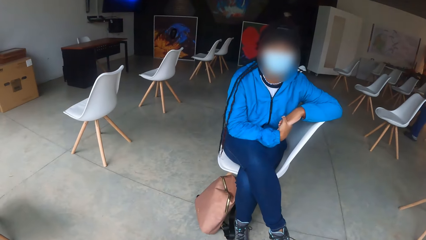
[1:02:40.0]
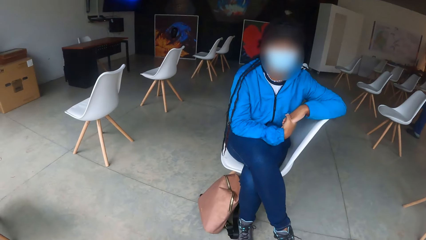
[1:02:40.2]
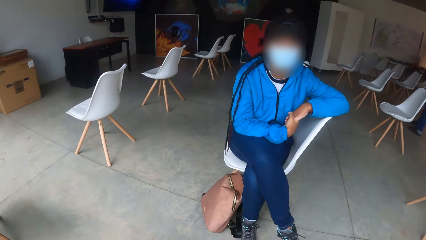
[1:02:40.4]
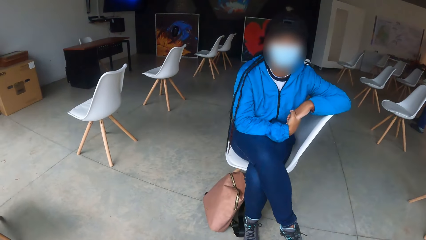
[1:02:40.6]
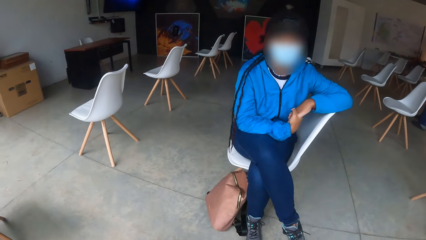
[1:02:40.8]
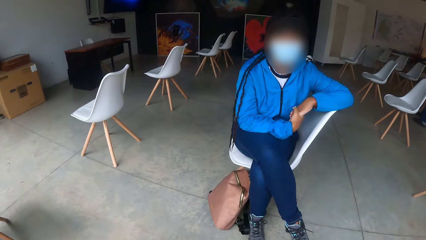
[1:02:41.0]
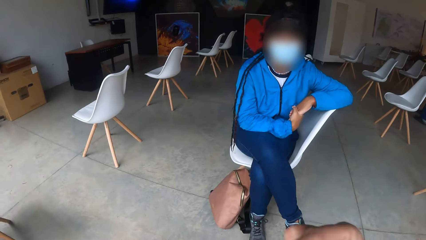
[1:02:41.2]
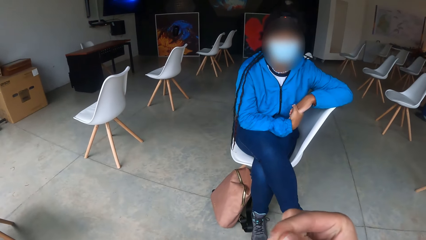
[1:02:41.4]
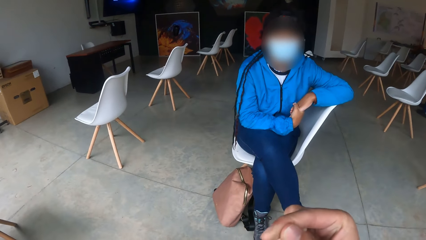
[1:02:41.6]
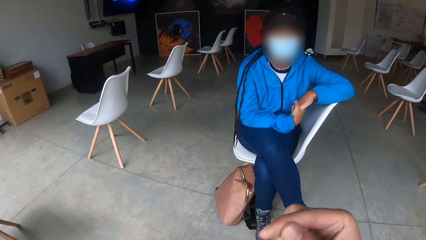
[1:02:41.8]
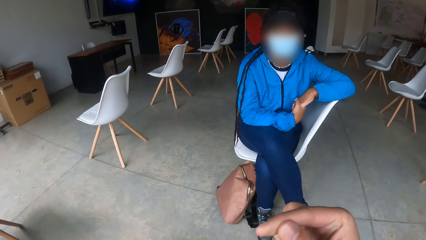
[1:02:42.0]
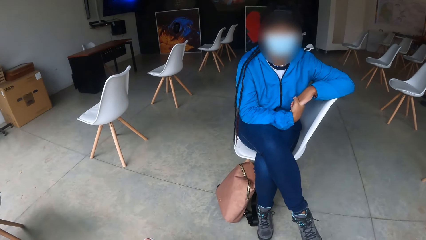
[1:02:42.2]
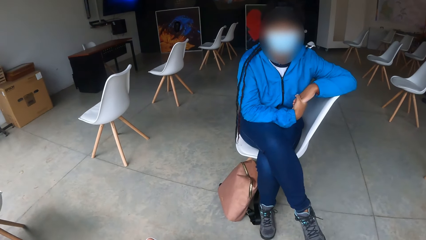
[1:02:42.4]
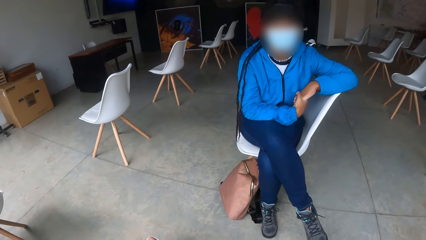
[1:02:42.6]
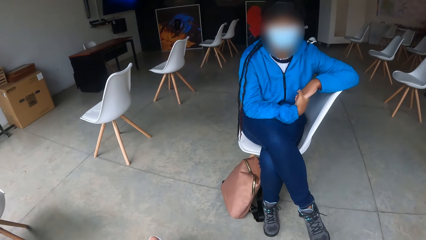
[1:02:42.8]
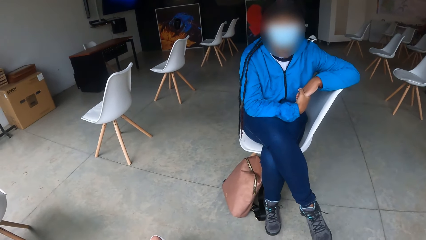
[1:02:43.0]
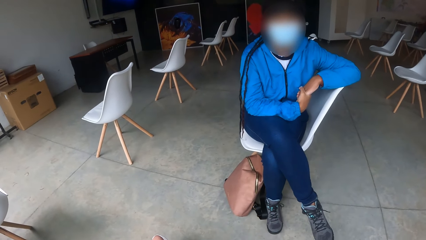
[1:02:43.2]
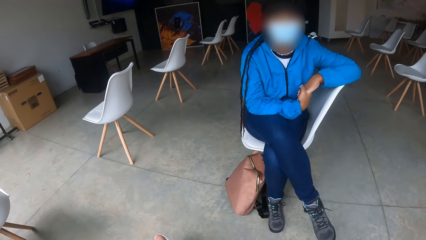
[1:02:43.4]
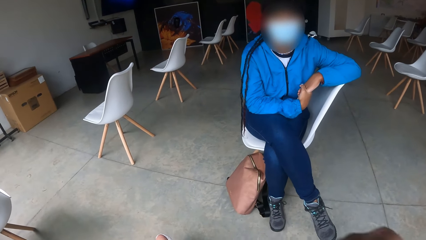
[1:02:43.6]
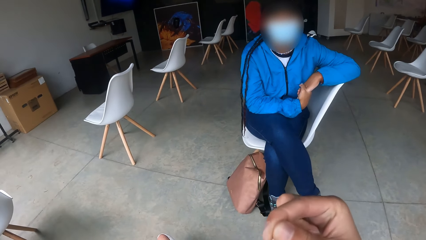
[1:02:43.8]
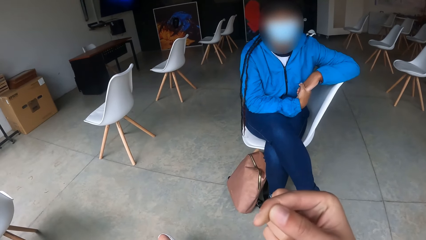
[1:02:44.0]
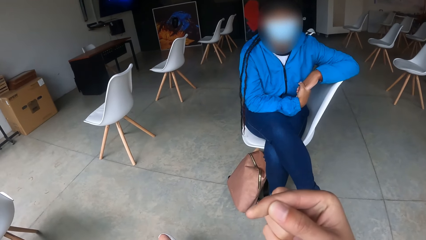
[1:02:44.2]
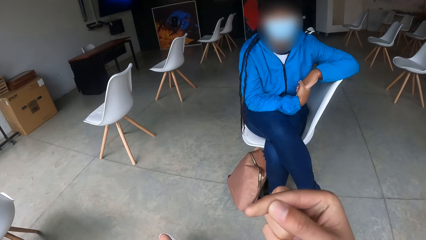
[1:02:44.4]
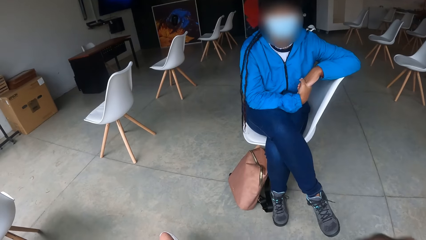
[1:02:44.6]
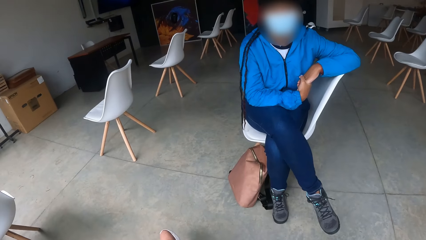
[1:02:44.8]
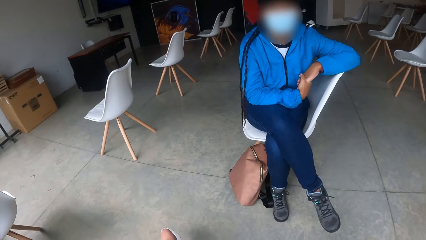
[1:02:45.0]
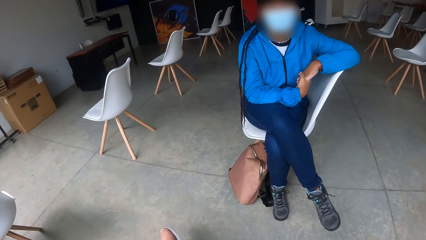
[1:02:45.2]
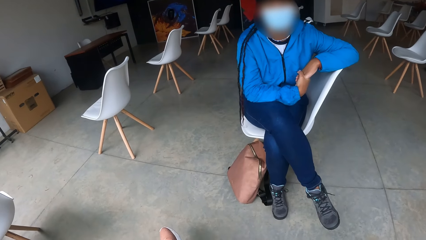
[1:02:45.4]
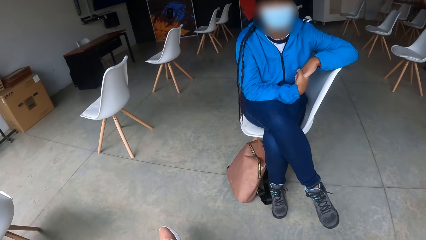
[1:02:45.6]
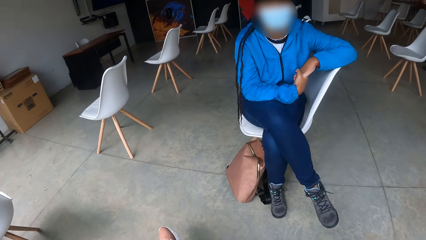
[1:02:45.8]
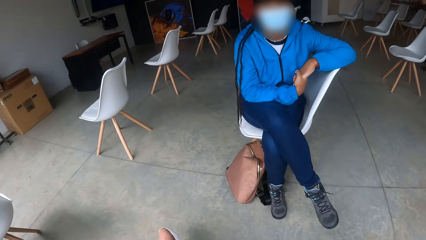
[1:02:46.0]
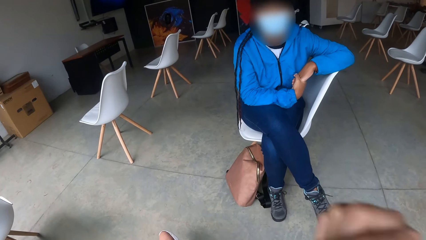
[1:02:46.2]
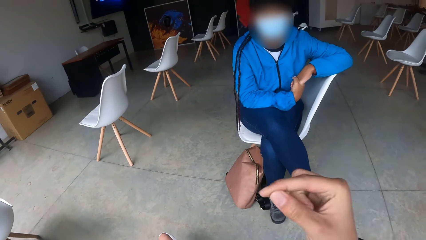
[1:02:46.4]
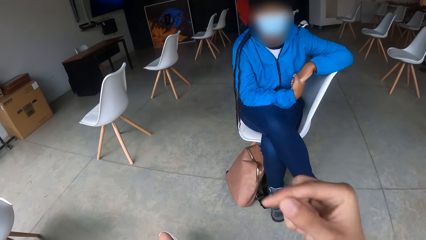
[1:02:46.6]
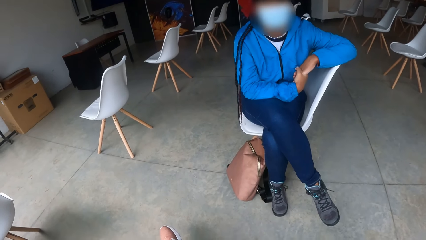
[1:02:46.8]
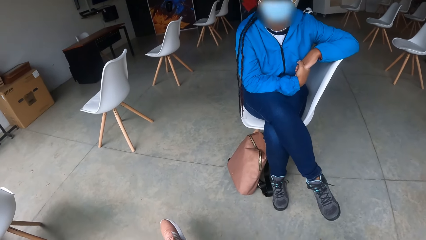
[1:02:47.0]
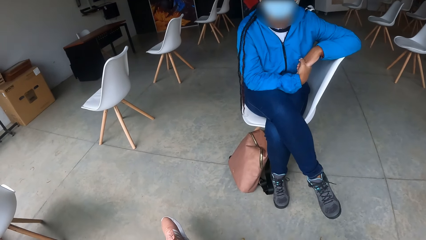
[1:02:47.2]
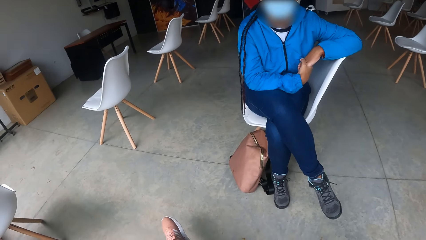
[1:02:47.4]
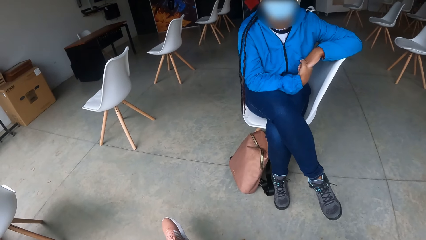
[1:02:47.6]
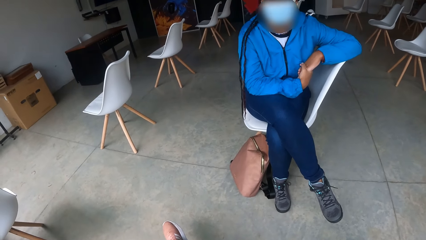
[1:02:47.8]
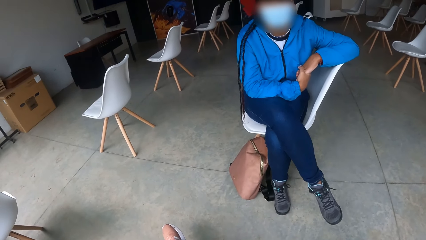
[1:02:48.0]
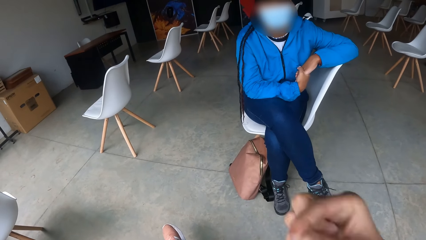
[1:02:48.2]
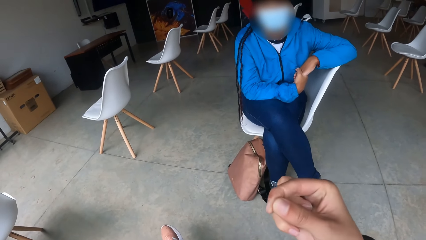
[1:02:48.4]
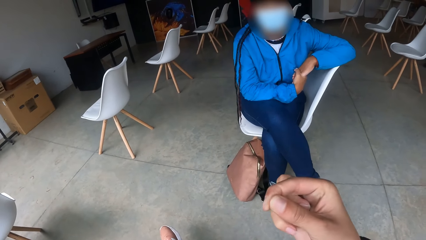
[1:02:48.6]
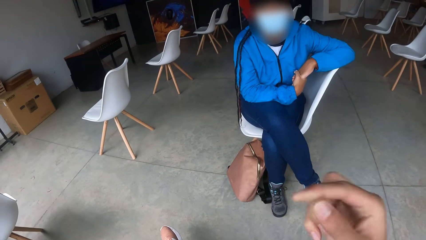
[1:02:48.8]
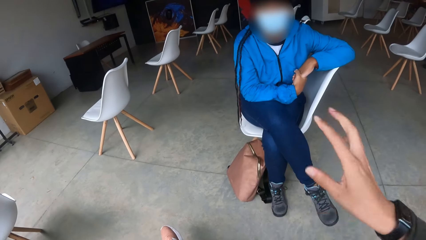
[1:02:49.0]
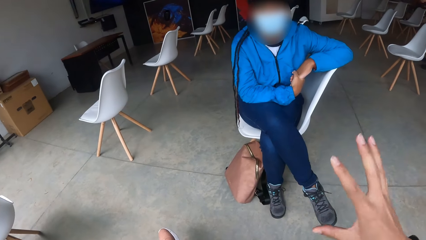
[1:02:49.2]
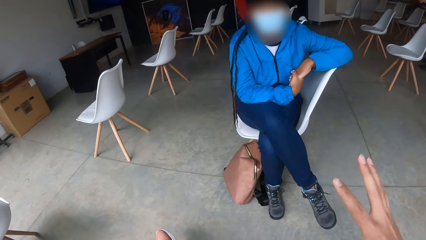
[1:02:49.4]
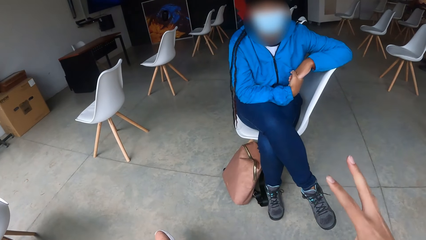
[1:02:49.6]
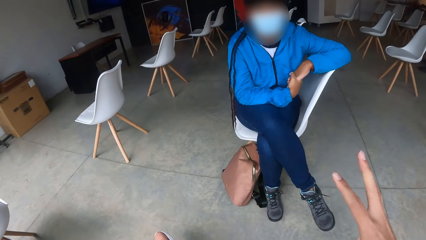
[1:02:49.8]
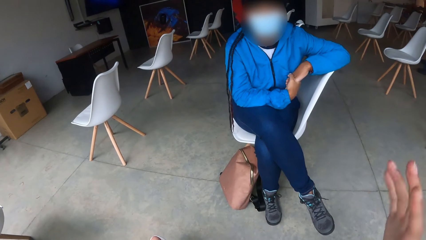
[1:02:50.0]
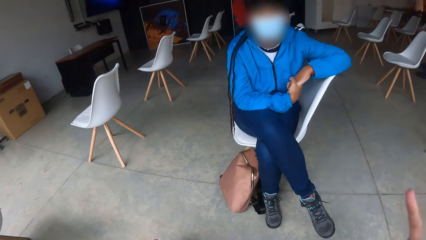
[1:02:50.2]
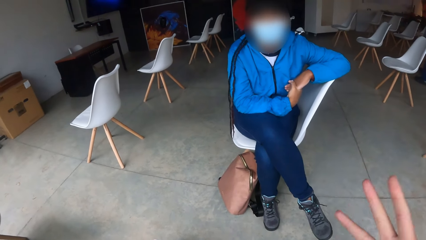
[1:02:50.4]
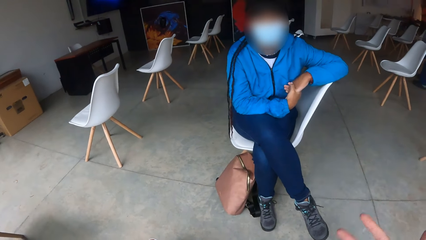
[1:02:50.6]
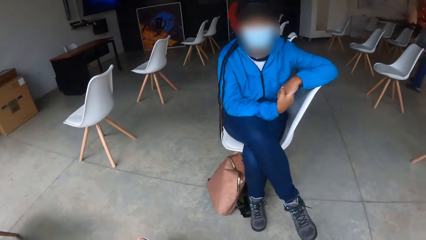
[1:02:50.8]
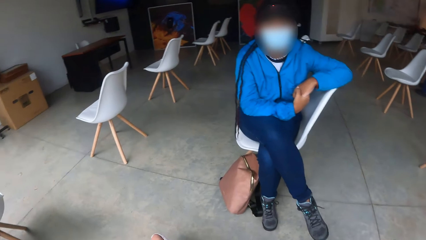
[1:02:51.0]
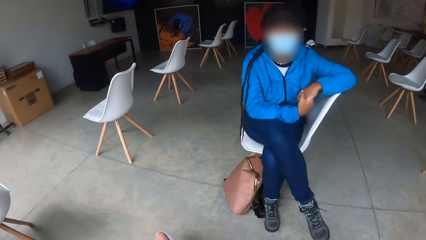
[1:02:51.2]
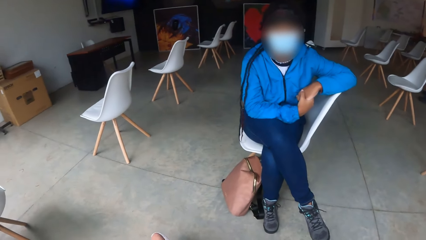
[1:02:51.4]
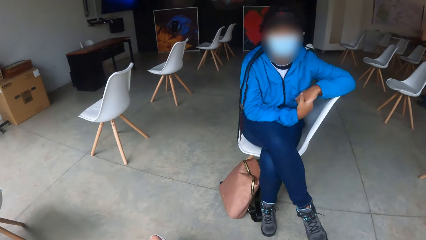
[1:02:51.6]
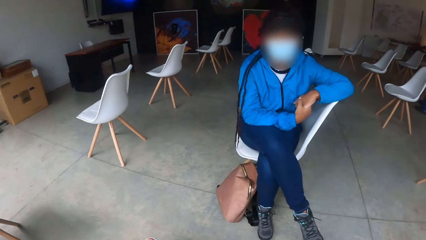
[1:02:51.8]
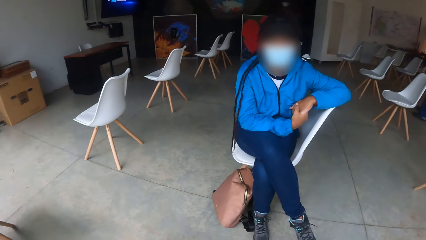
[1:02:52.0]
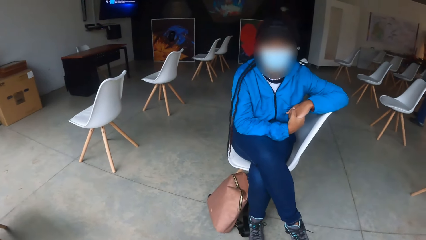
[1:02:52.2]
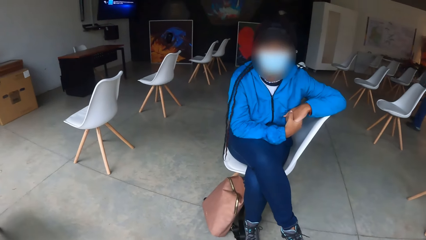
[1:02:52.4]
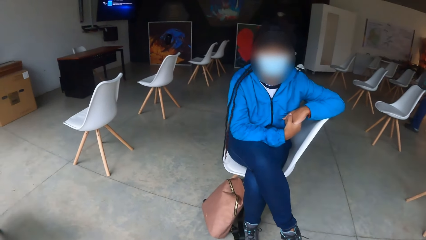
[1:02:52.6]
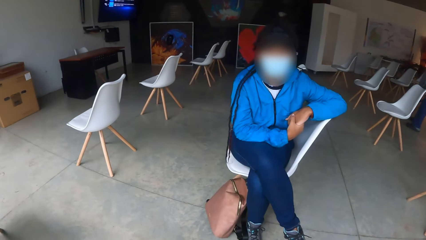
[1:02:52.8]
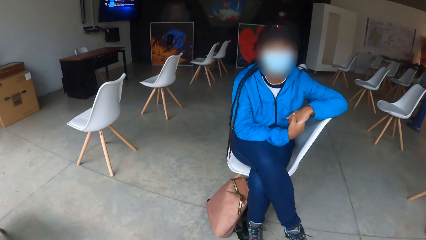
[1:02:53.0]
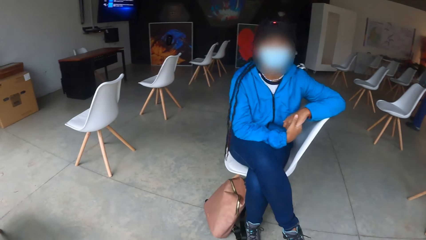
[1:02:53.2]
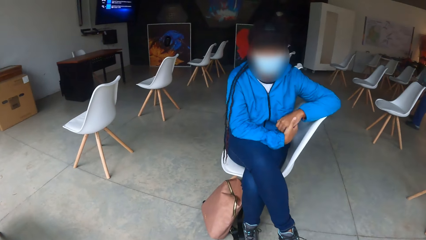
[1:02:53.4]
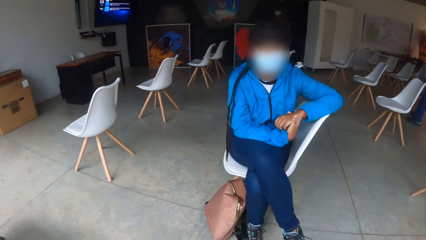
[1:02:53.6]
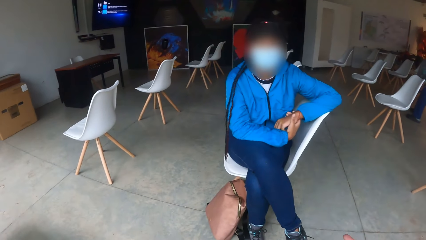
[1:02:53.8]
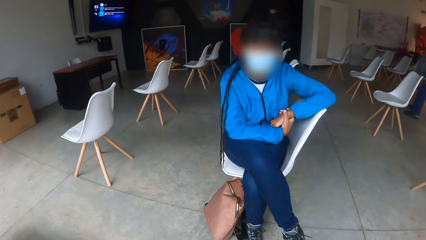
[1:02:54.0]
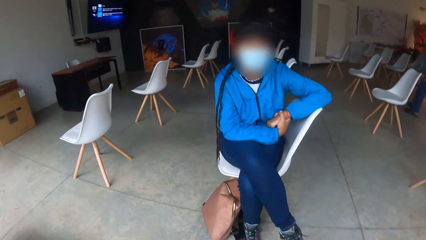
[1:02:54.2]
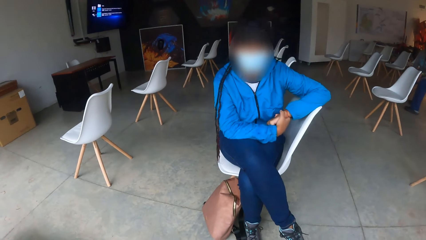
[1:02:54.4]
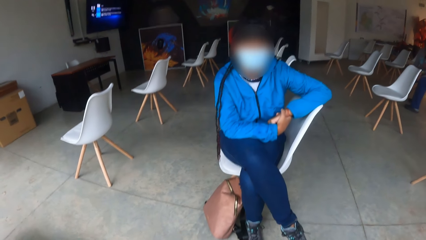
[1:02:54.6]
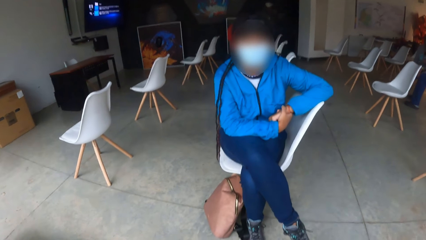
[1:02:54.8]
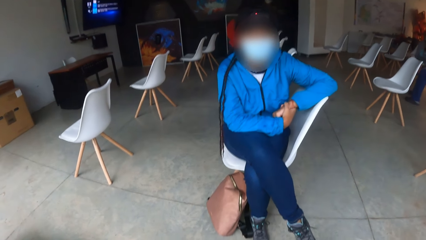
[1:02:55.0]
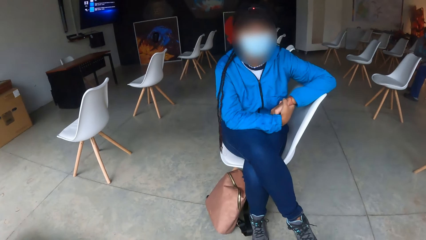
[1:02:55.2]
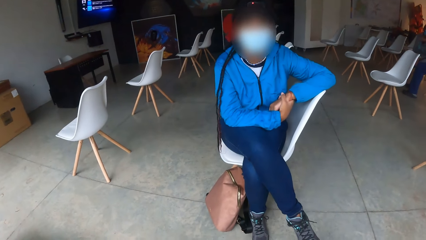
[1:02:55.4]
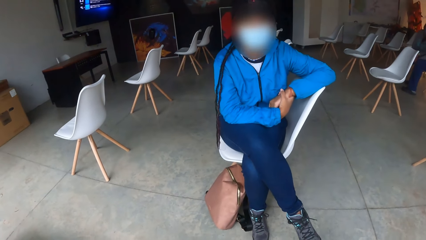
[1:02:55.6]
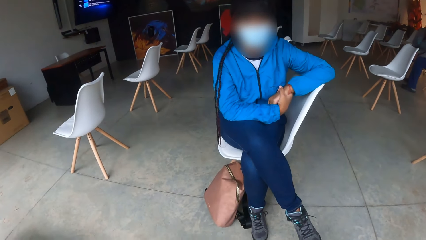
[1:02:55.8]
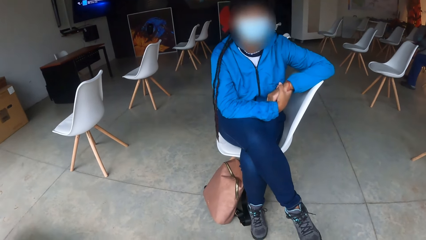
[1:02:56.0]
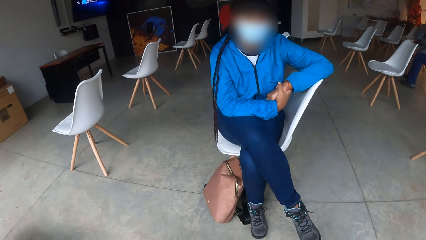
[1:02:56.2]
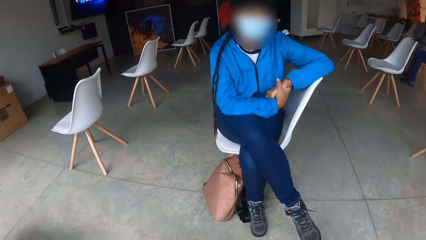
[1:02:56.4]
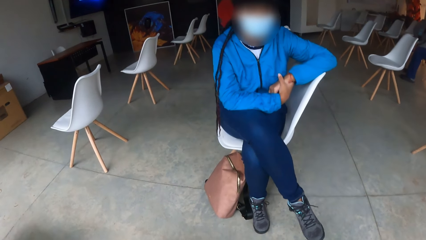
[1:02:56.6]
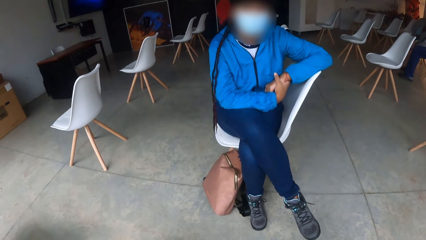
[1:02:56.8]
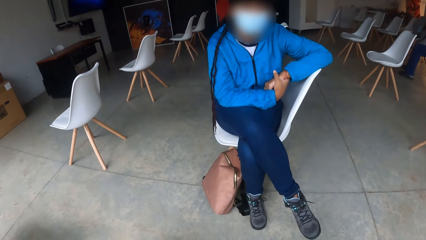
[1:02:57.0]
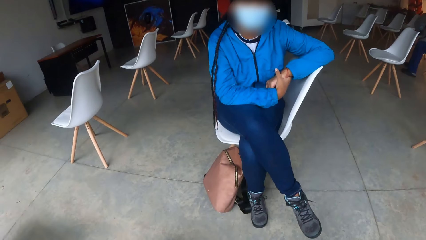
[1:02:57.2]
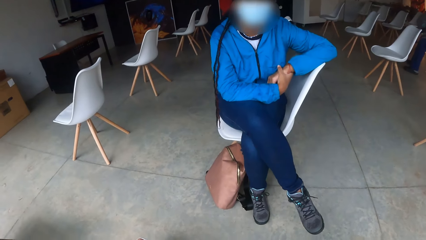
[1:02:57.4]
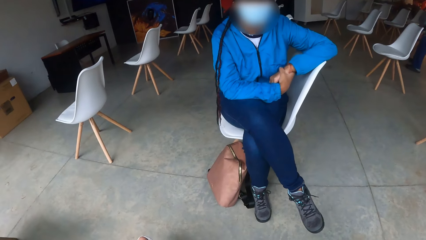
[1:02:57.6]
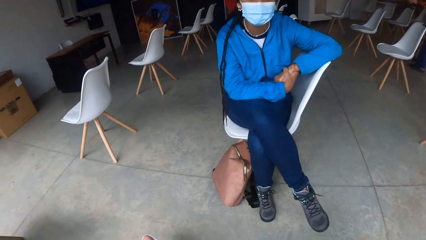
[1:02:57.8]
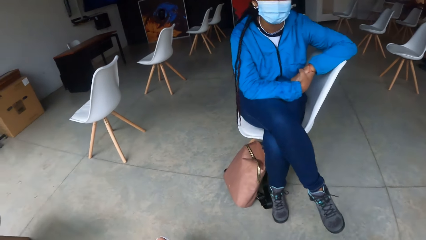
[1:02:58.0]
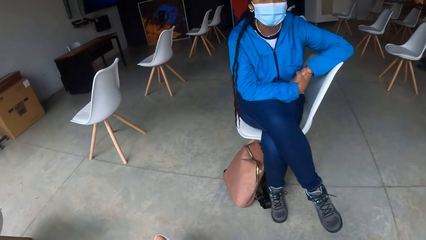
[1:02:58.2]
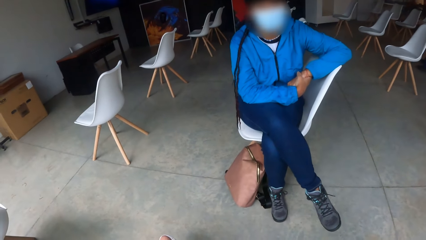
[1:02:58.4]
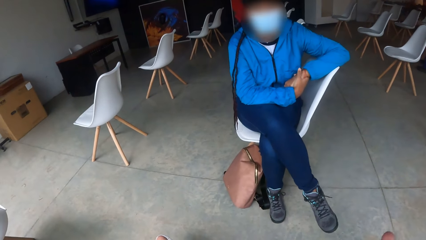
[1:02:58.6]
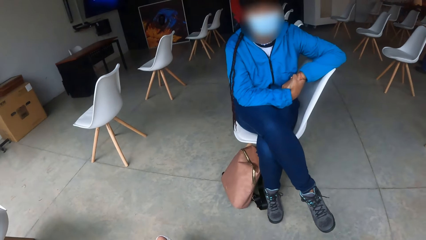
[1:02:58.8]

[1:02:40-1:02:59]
The camera wearer demonstrates to the woman with her right hand. She looks at the hand. She does hand gestures. The woman nods her head.
